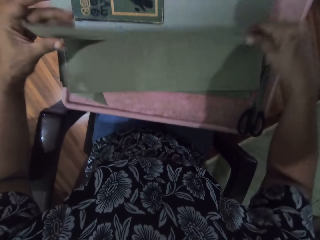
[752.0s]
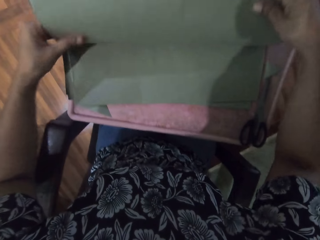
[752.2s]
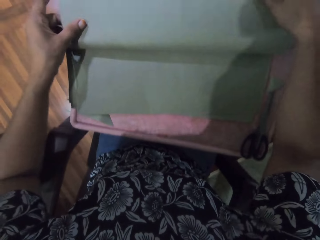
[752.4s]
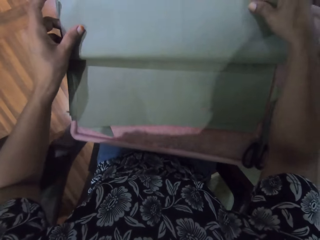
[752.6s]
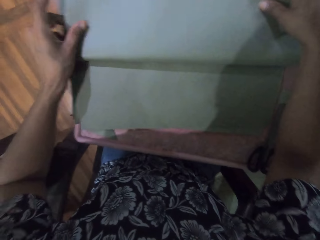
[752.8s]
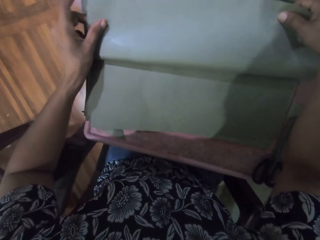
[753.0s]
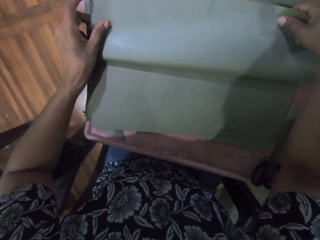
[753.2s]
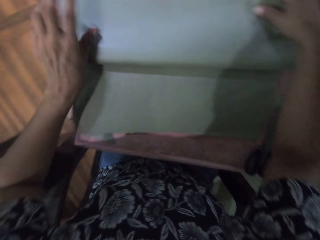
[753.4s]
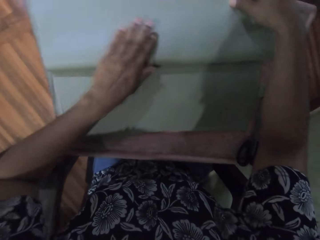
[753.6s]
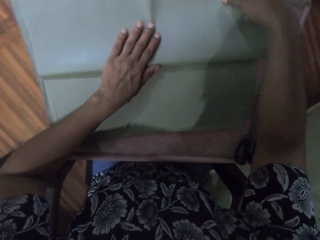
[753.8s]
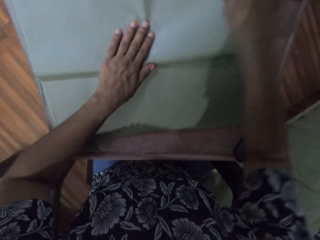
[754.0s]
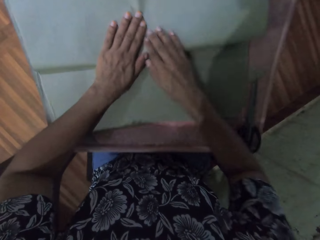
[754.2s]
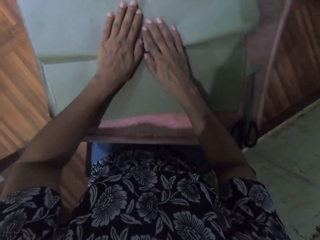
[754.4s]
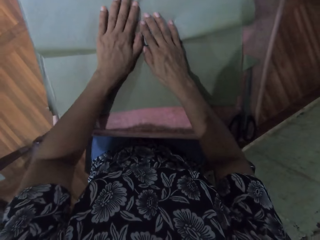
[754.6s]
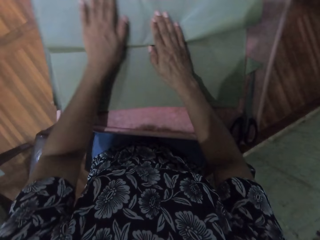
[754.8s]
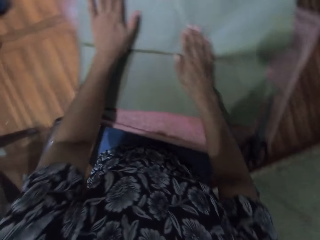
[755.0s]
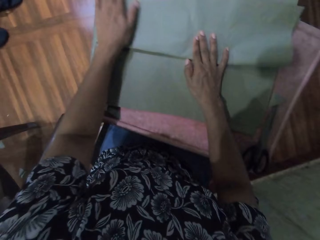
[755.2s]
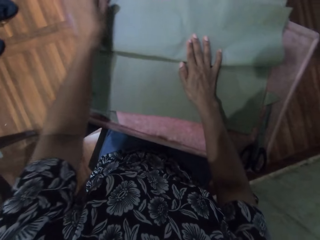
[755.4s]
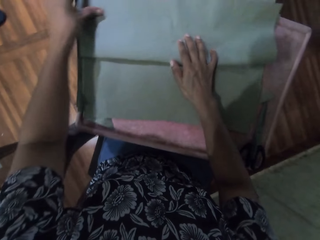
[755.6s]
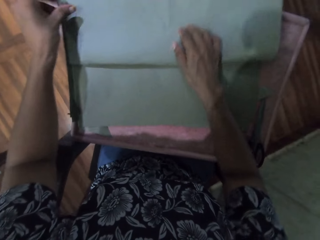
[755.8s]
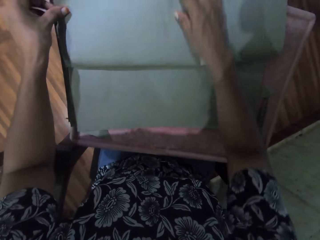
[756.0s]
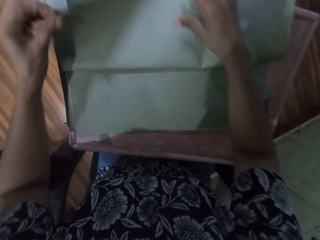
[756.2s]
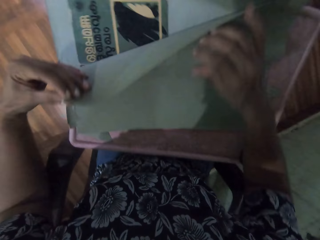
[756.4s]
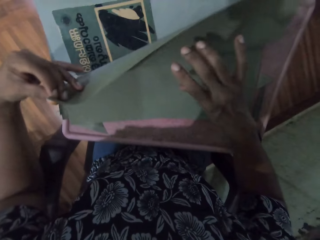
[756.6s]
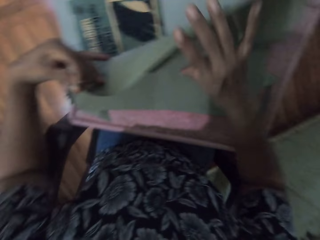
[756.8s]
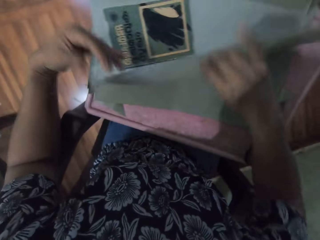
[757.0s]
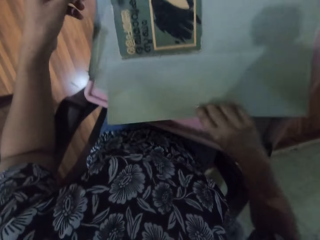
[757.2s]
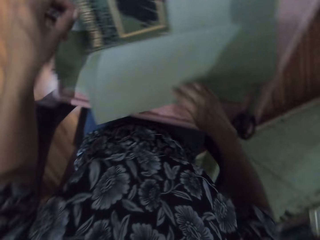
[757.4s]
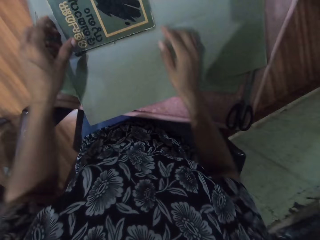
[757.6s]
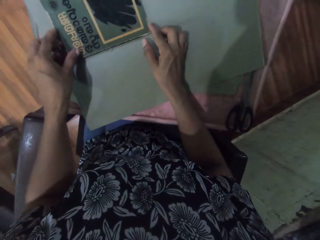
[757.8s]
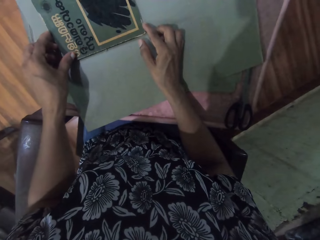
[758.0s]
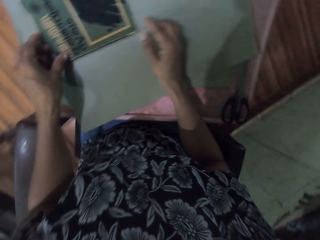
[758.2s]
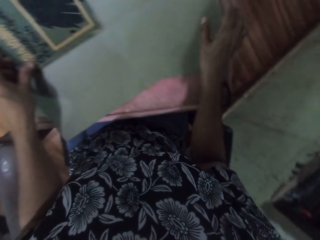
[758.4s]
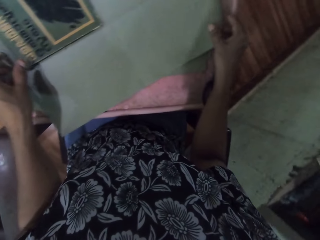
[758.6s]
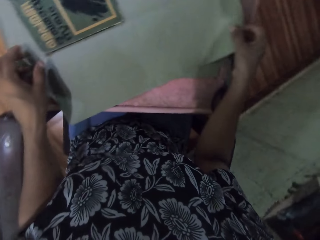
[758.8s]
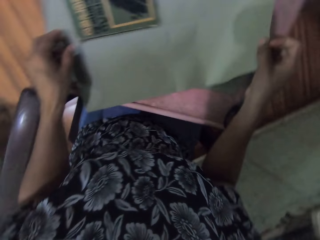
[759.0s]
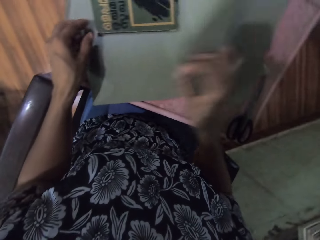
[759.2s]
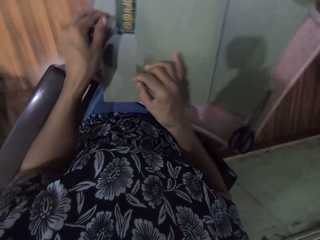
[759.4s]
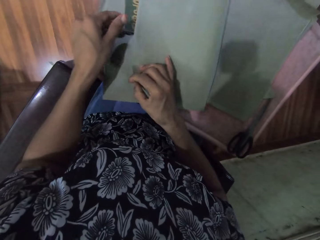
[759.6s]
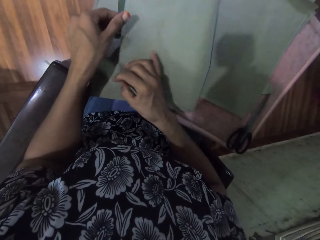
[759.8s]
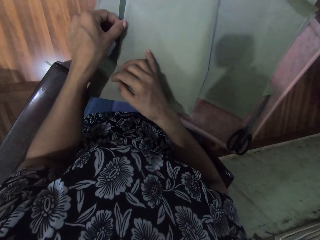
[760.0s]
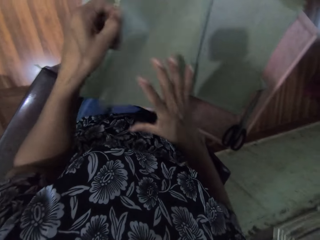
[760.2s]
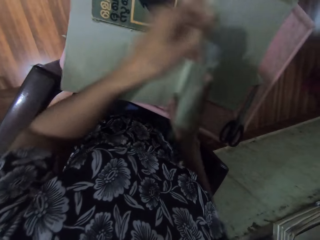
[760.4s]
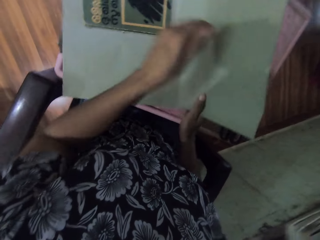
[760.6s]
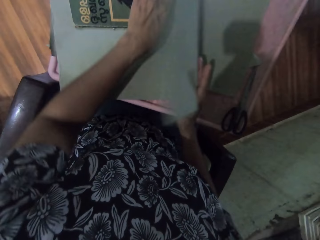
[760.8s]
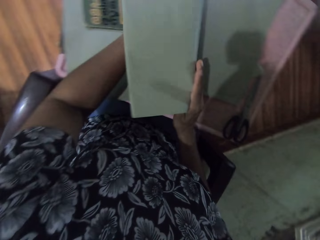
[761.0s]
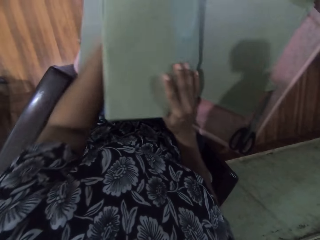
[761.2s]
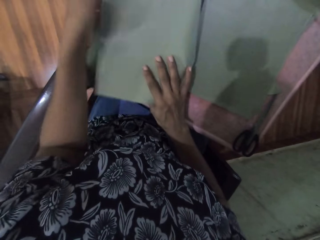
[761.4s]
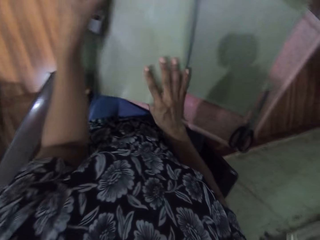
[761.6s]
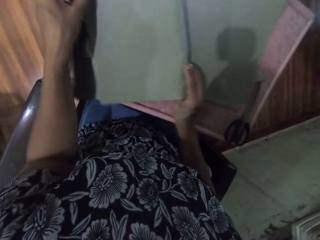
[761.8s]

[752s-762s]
The camera wearer holds the brown paper on the table with both hands. She wraps the brown paper around the book on the table with both hands. She unwraps the brown paper around the book on the table with both hands. She adjusts the book on the brown paper with both hands. She wraps the brown paper around the book on the table with her right hand. She wraps the brown paper around the book on the table with both hands.

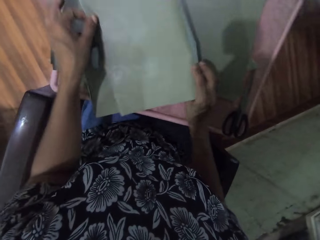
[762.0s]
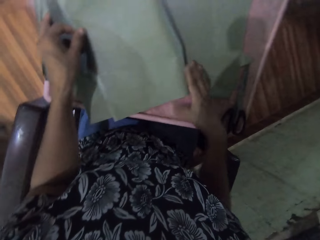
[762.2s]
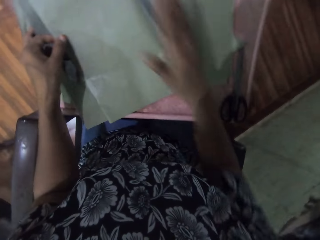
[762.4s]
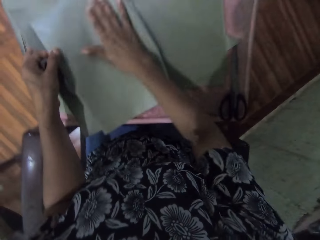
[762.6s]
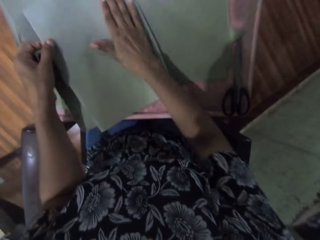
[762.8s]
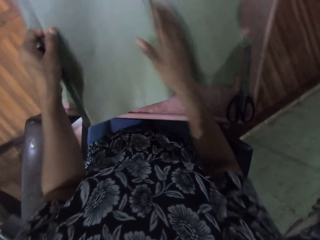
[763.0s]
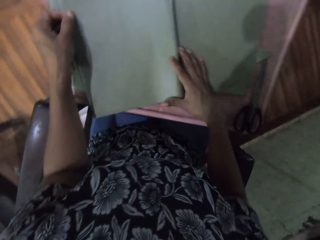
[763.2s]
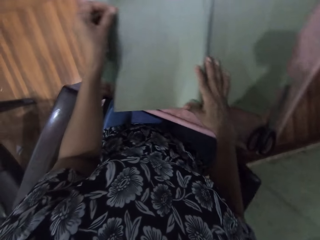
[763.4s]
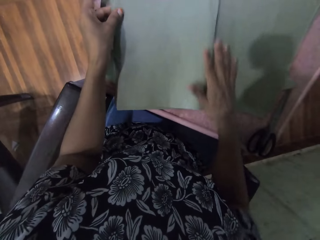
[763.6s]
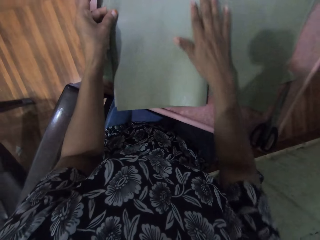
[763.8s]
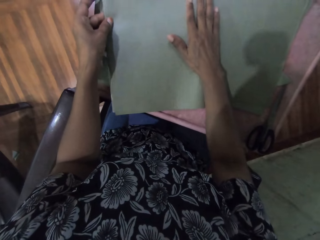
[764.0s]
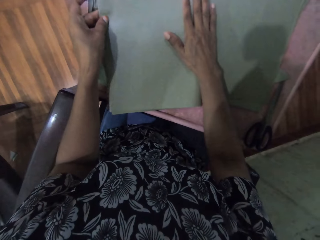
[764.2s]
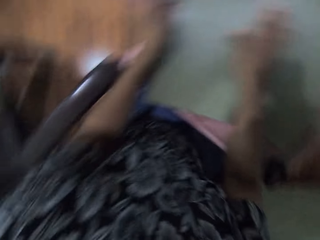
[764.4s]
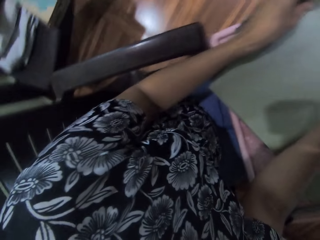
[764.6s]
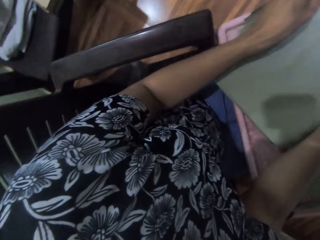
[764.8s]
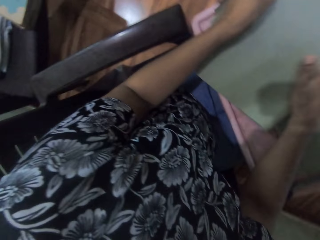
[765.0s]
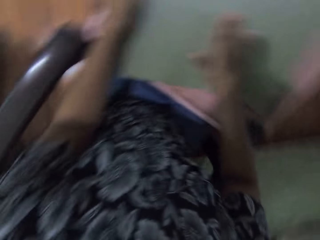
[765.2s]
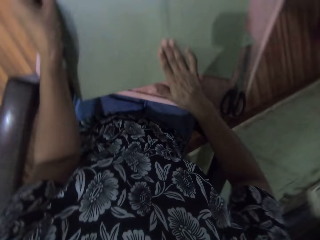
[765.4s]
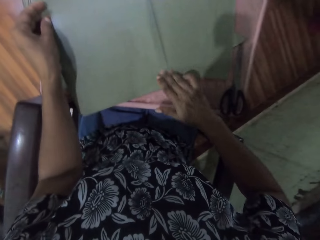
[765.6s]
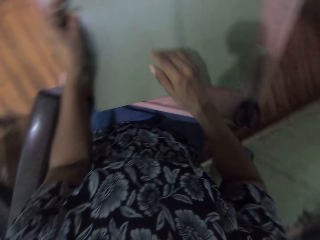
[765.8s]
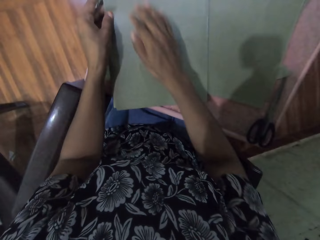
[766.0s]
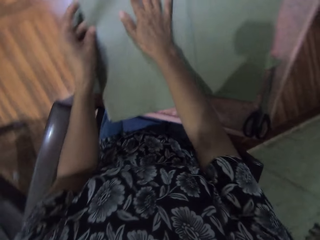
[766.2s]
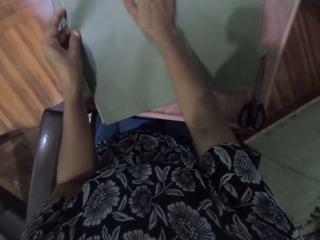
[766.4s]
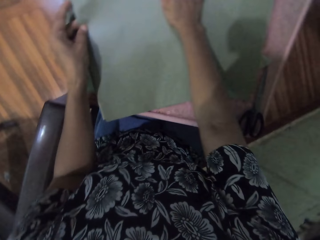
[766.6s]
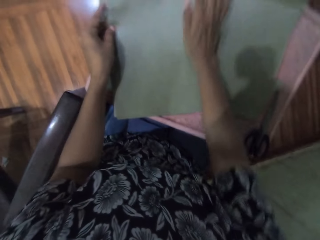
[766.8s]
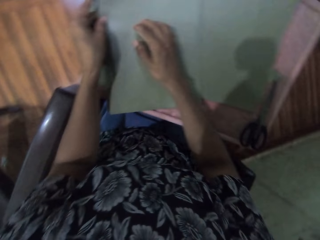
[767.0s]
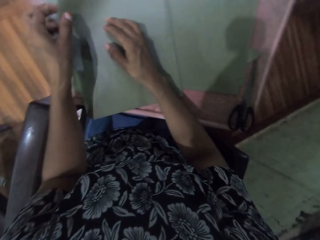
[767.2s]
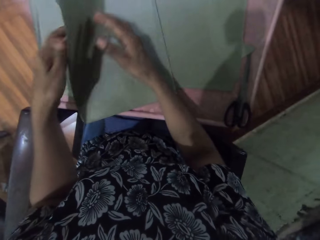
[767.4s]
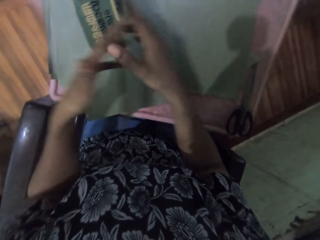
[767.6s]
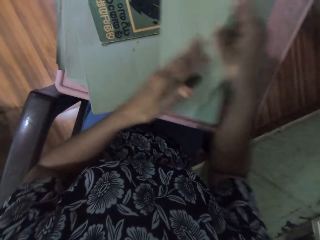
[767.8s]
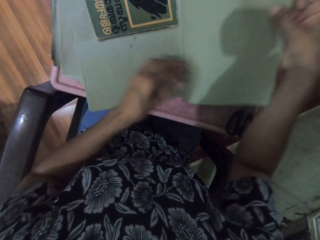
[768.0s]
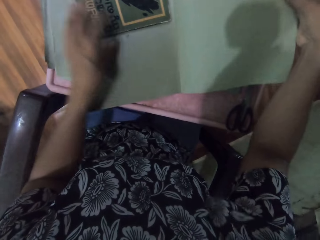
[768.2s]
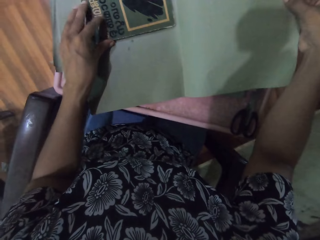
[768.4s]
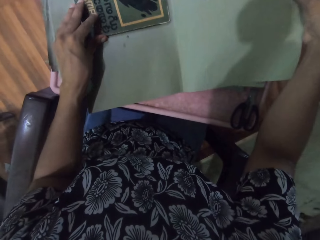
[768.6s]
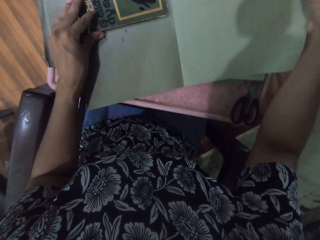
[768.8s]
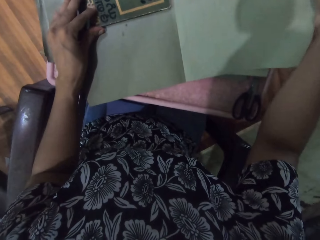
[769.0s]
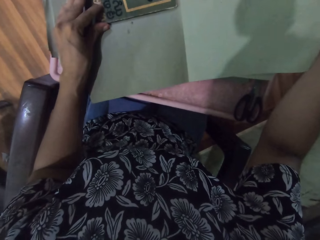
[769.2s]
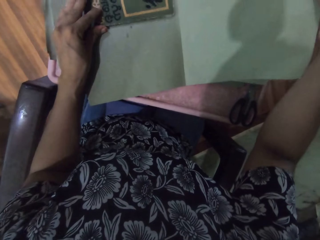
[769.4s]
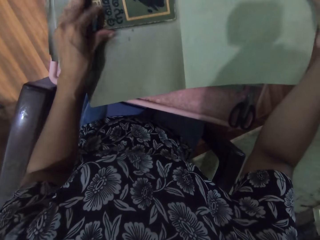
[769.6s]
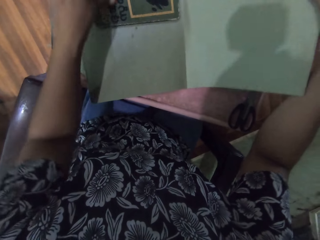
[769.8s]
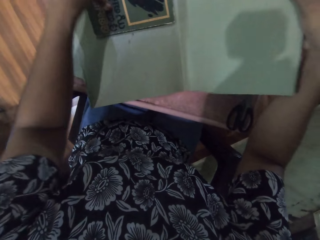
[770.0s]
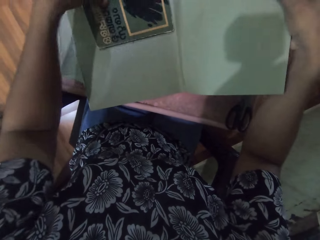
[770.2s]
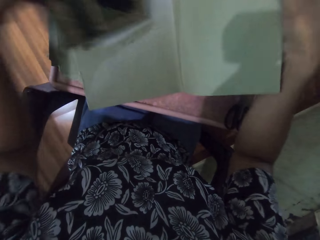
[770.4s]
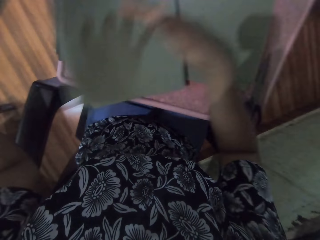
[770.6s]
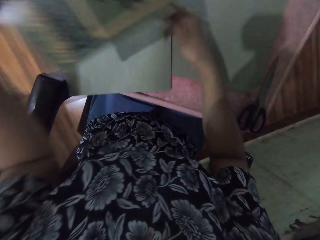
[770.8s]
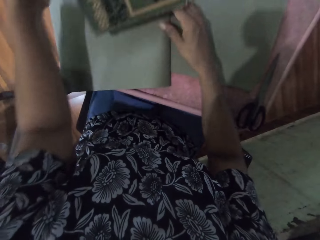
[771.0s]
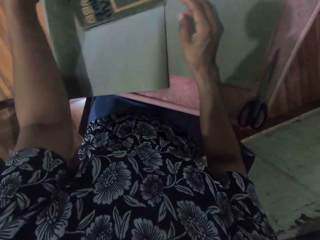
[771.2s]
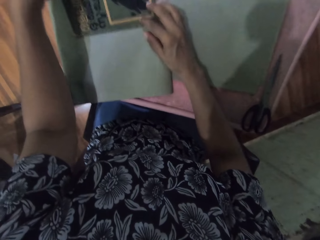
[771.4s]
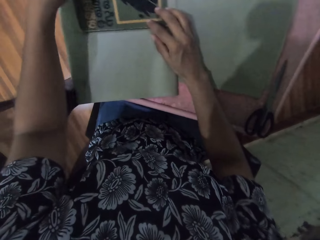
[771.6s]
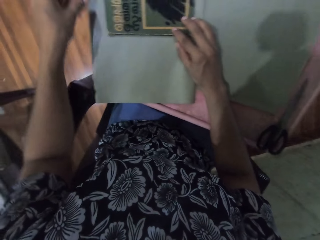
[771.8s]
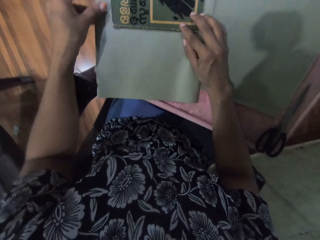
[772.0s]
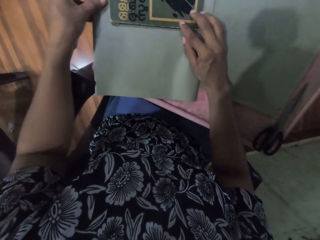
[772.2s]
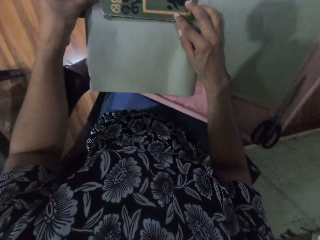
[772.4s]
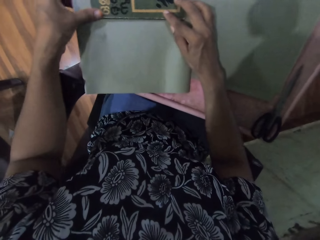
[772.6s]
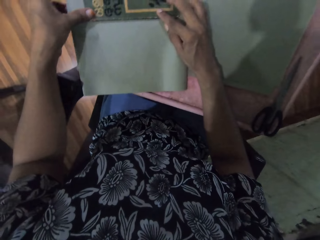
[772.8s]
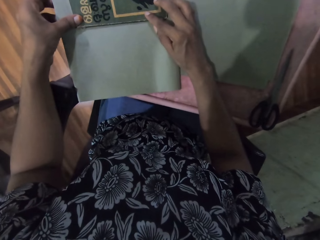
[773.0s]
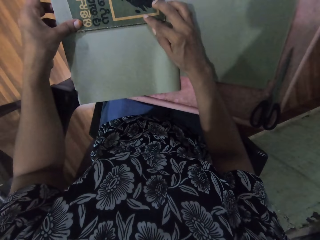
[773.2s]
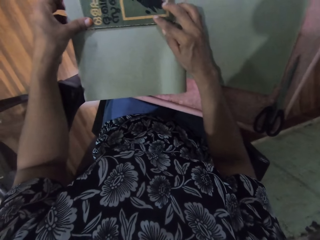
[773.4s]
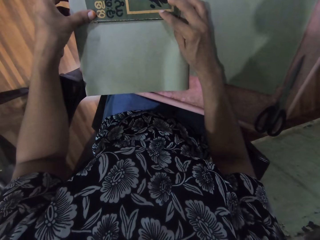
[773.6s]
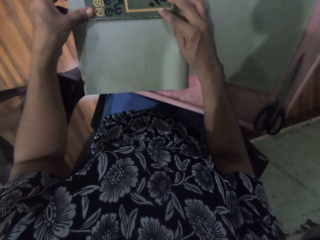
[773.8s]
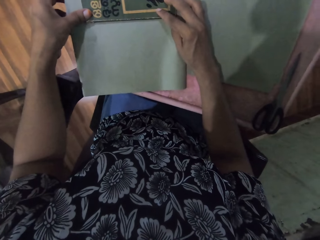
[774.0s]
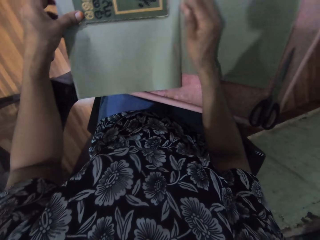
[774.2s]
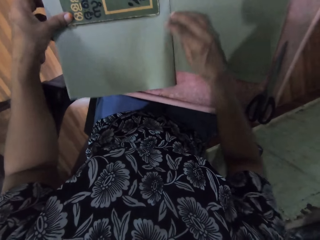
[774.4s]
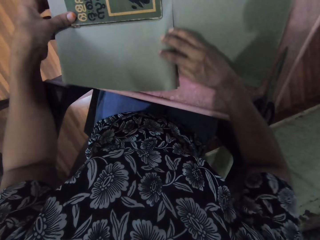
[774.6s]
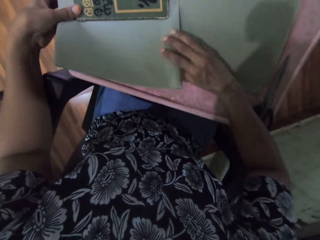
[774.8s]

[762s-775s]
The camera wearer taps the brown paper on the table with her right hand. She smoothens the brown paper on the table with her right hand. She unwraps the brown paper around the book on the table with her left hand. She unwraps the brown paper around the book on the table with both hands. She adjusts the book on the brown paper with her left hand. She picks up the book from the brown paper on the table with her left hand. She folds the brown paper with her right hand. She places the book on the brown paper with her left hand. She holds the book on the brown paper with both hands. She adjusts the book on the brown paper with both hands.
